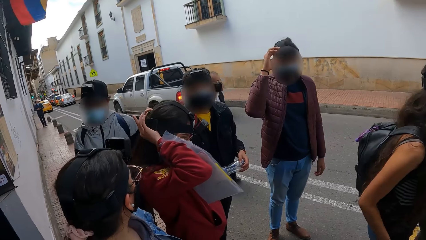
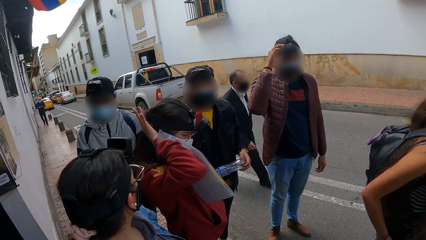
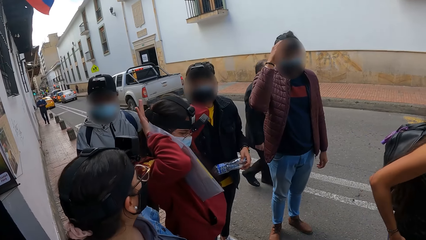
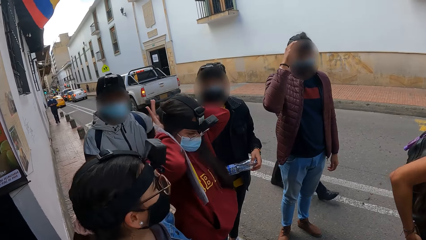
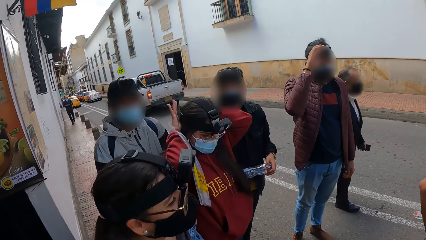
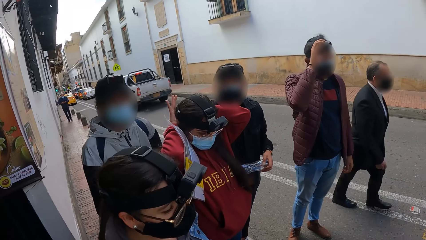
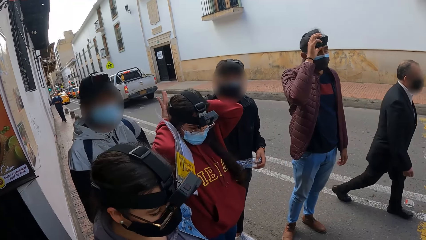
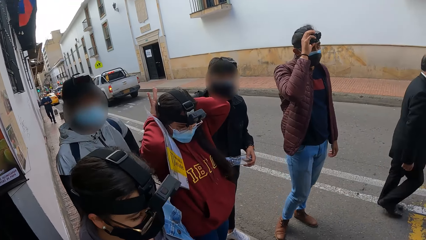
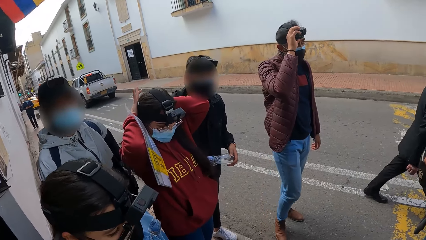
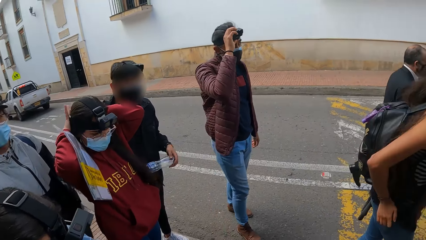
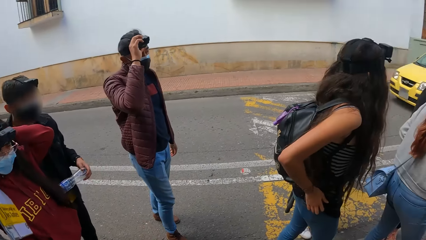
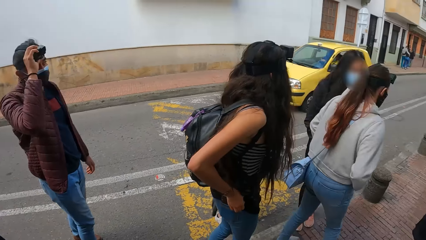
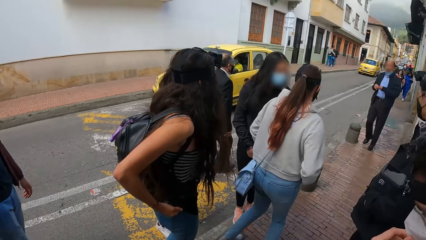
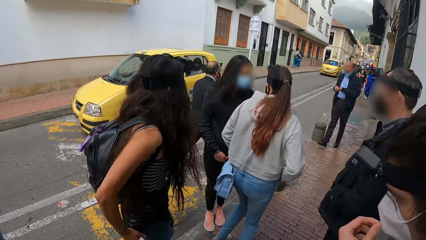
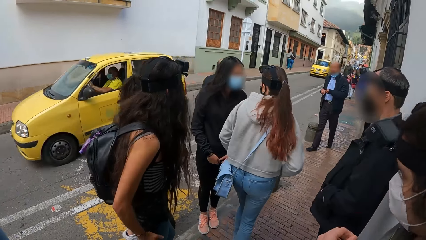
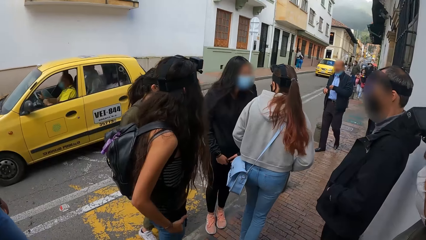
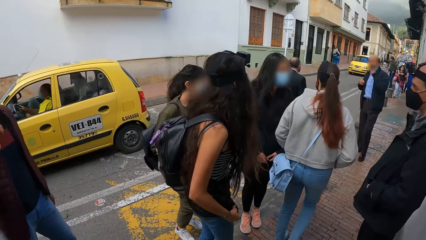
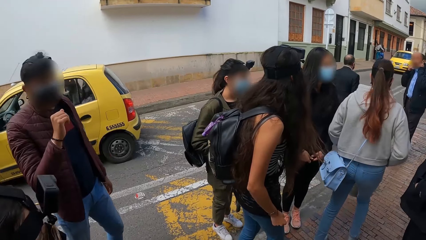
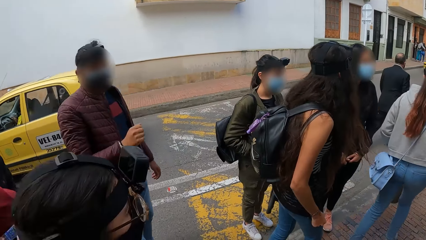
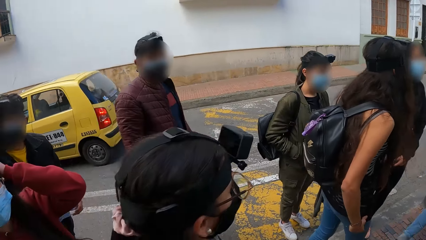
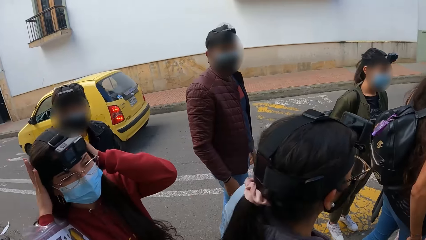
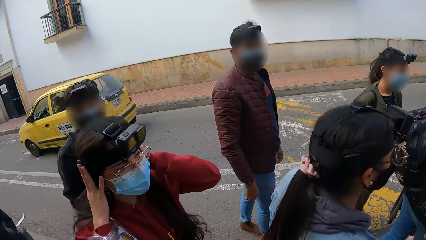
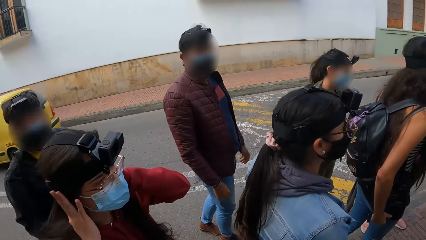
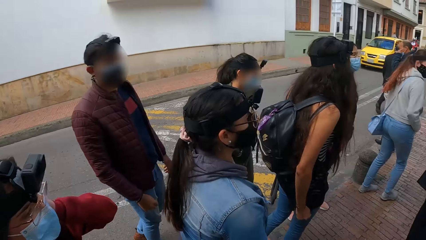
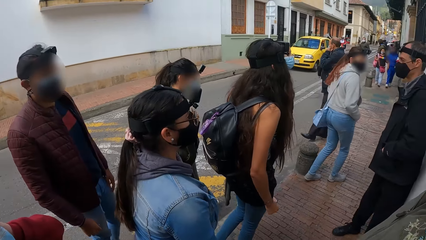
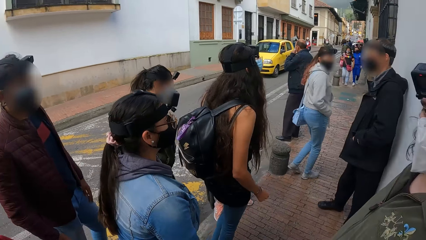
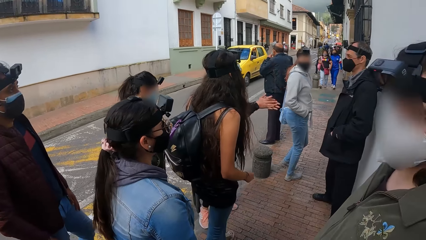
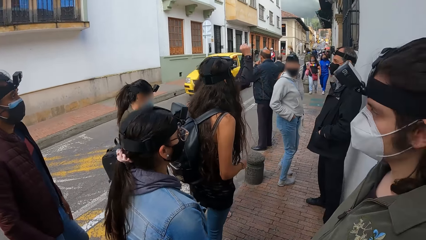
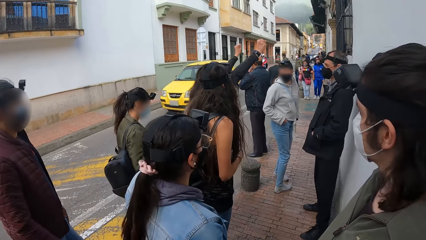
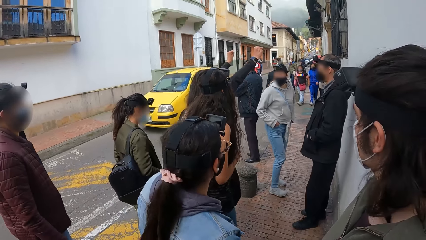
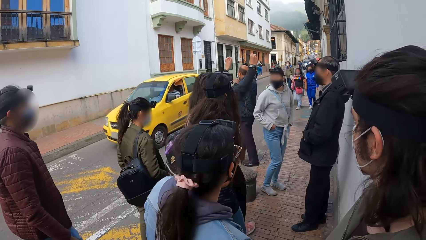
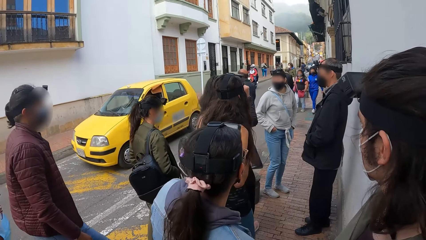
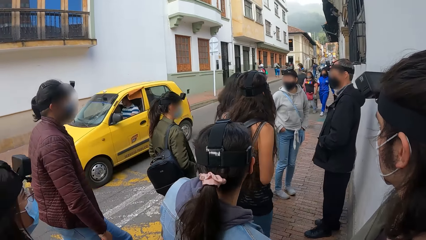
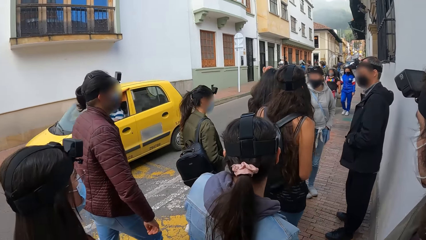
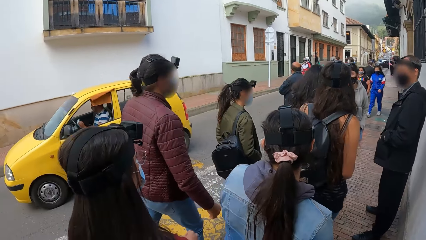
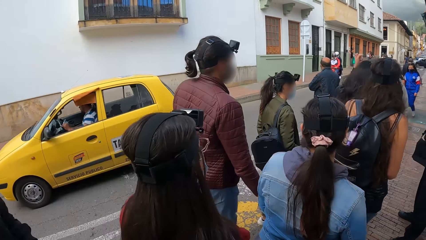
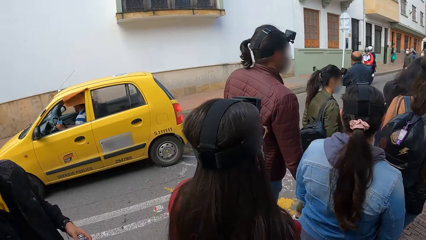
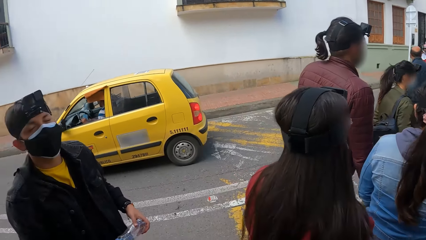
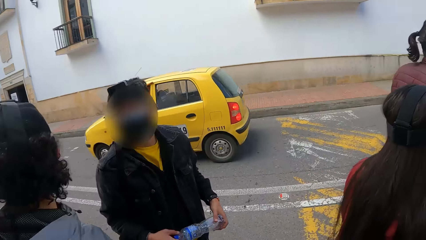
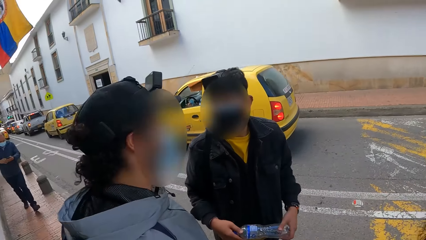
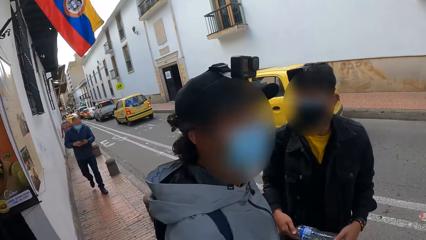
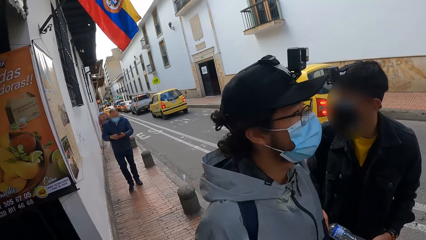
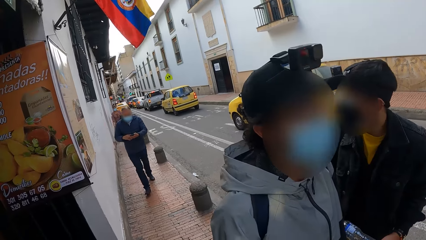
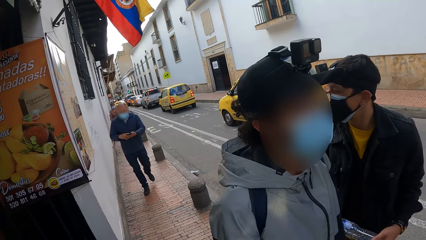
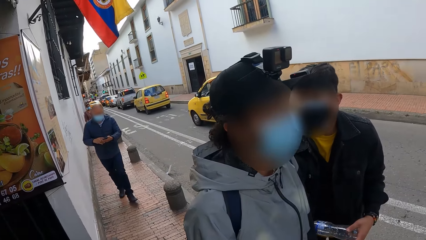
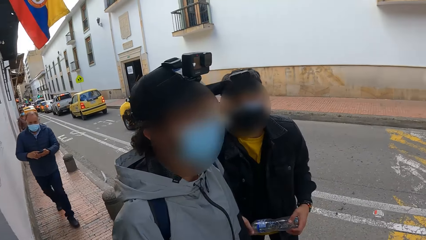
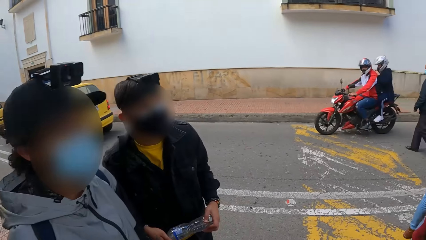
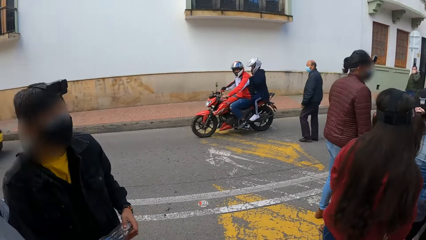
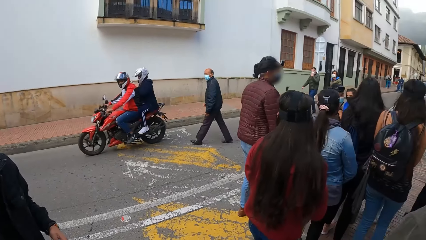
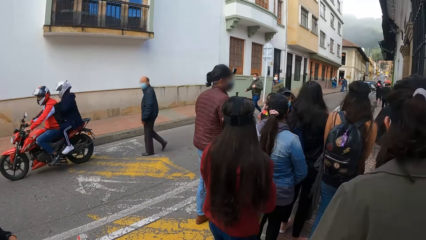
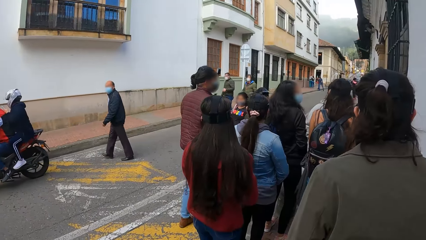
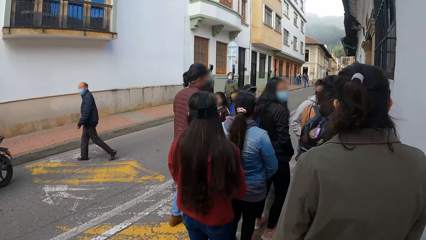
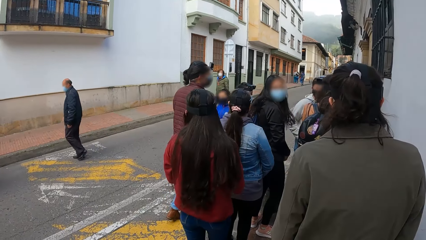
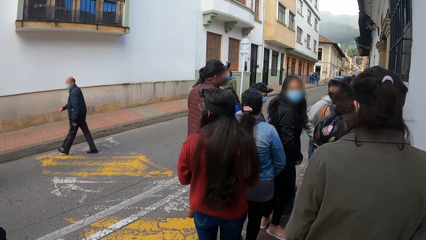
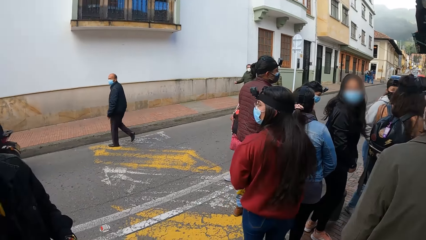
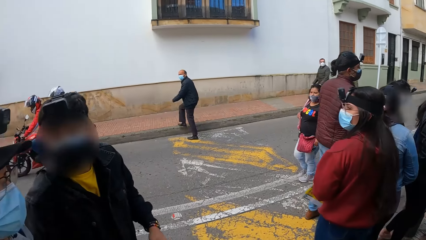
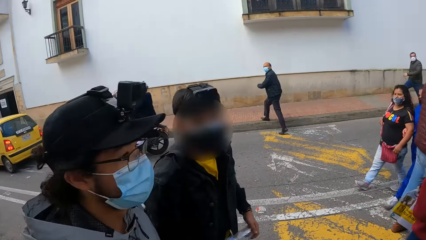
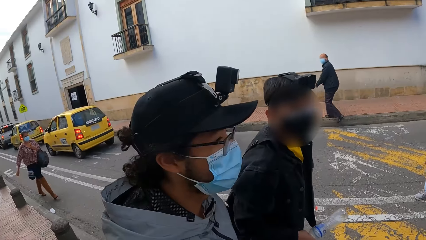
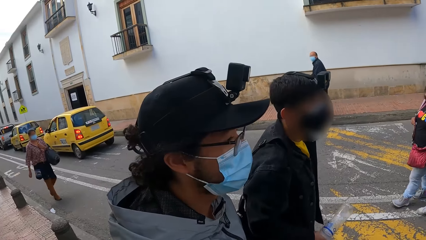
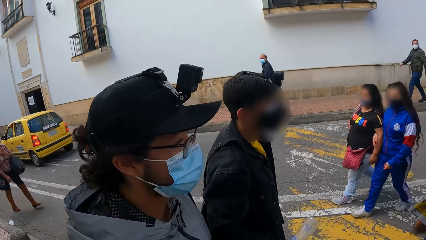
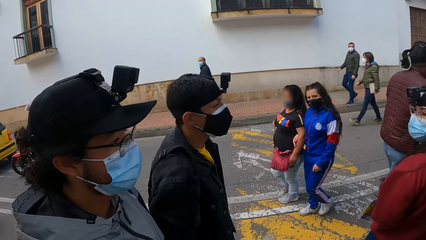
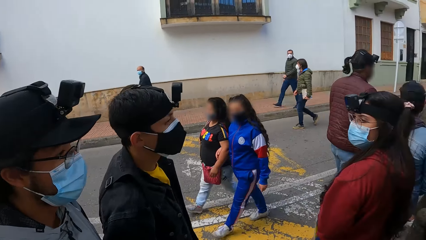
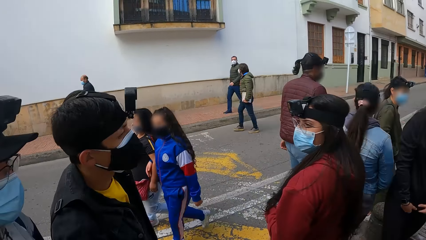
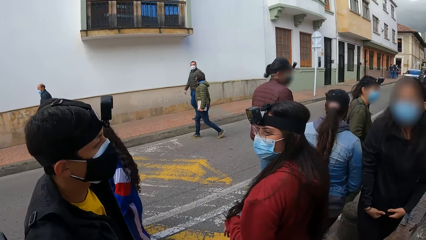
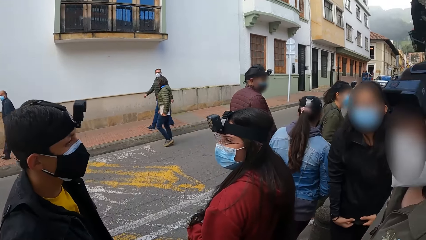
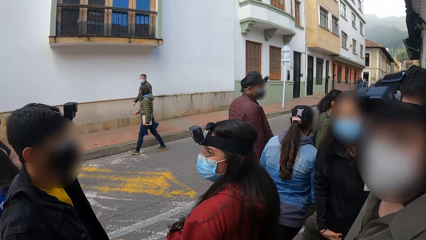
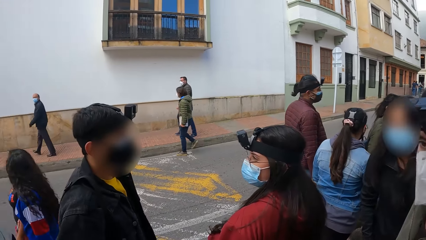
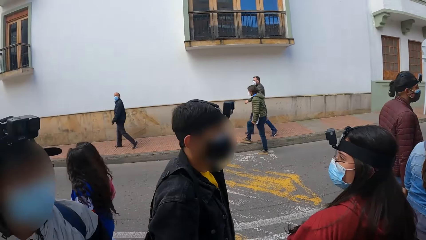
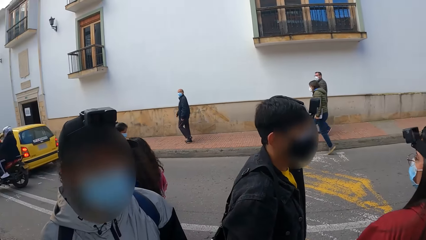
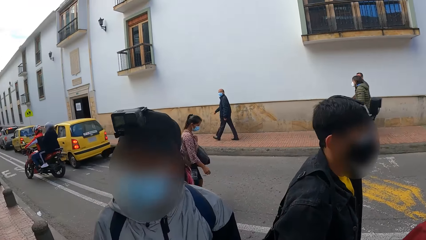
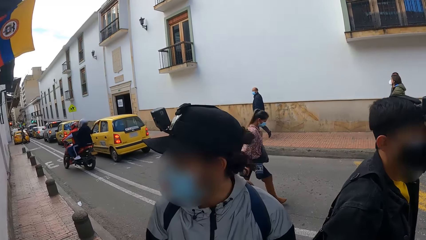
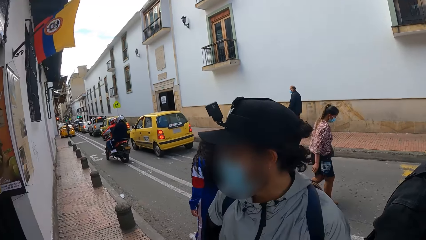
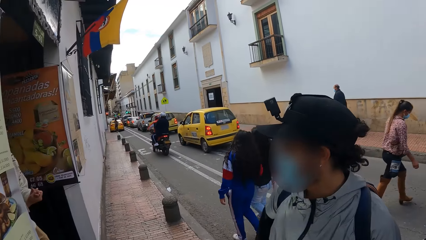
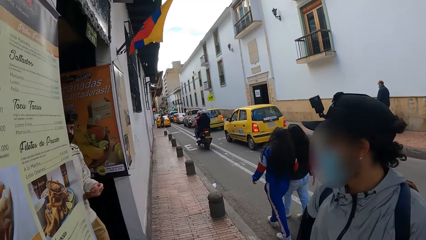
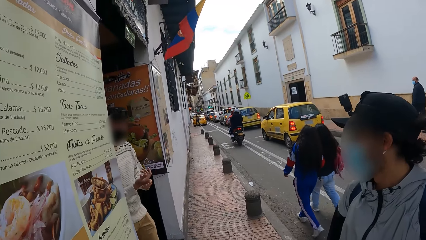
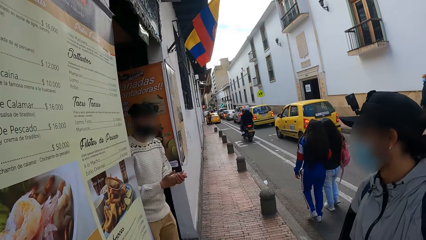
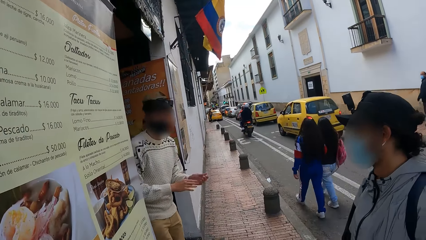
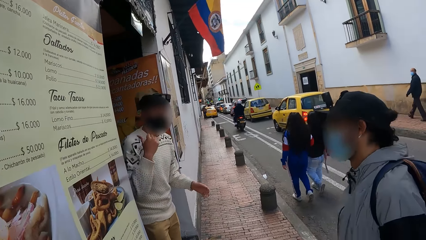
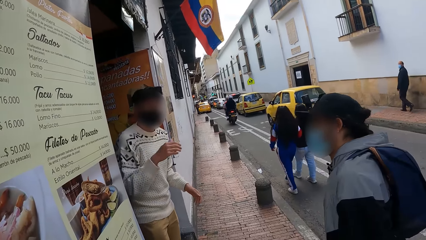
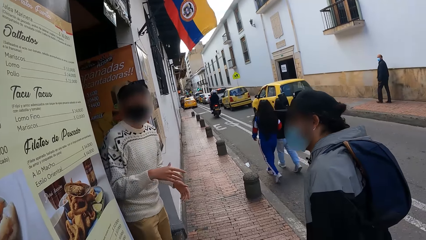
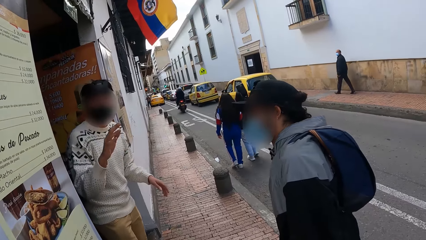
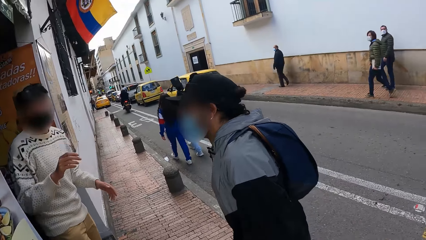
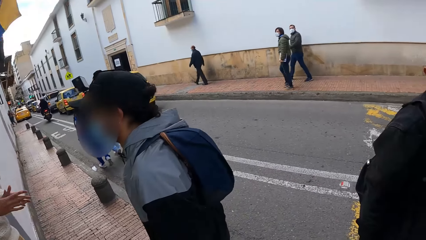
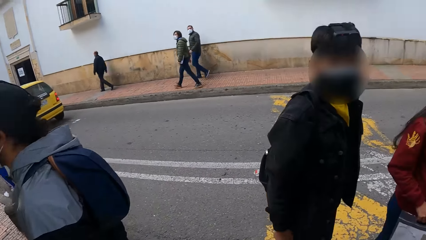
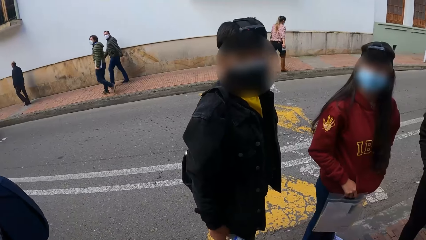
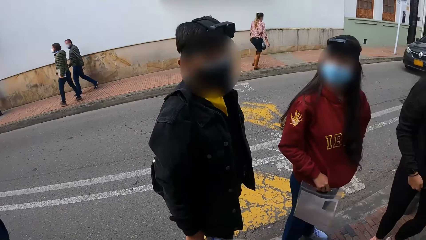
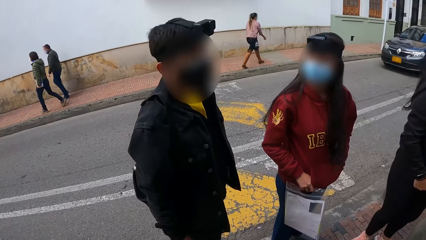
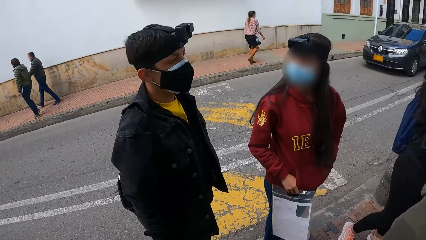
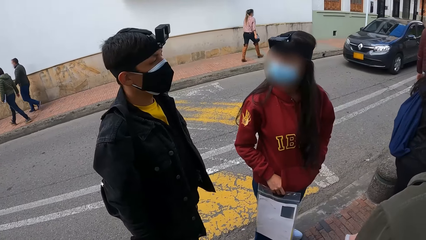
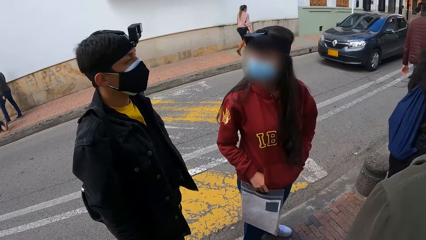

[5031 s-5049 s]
A woman adjusts a camera on her head with her hands. A man adjusts the camera on his head with his right hand. A yellow car drives past the camera wearer on the road. Another woman interacts with the camera wearer and others. The camera wearer walks along the roadside with the group of people. A yellow car drives past the camera wearer on the road. Another man interacts with a third man. A motorcyclist rides past the camera wearer on the road. Another man interacts with the camera wearer and others.
